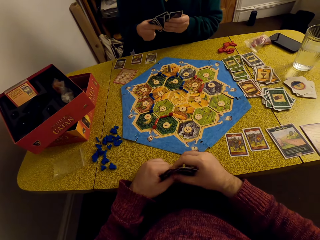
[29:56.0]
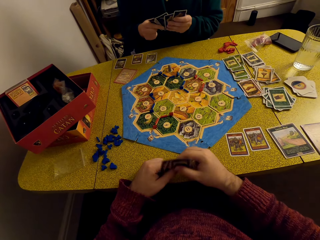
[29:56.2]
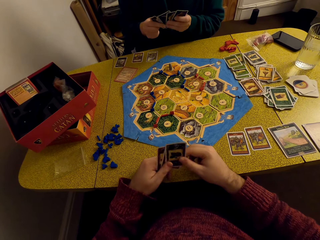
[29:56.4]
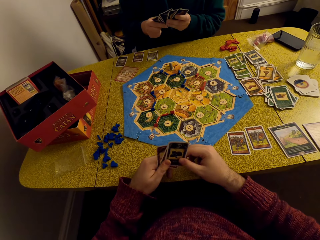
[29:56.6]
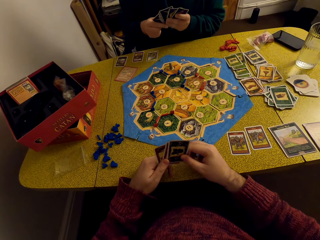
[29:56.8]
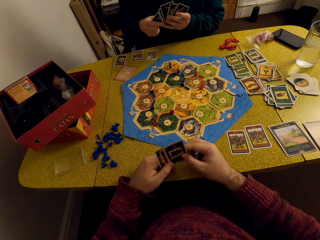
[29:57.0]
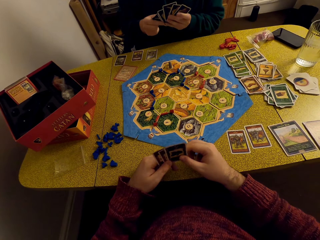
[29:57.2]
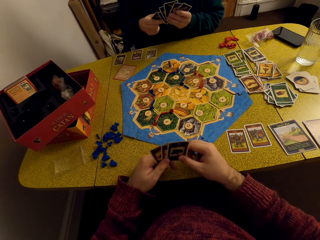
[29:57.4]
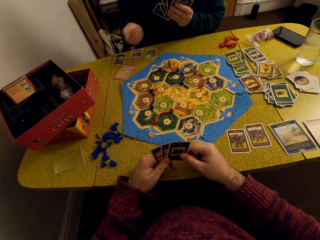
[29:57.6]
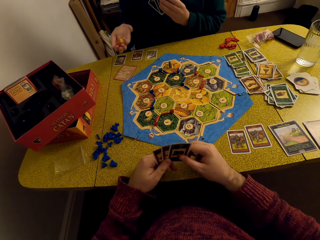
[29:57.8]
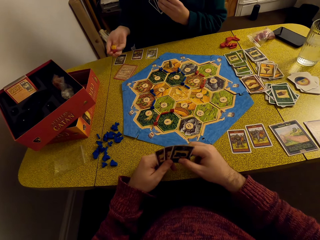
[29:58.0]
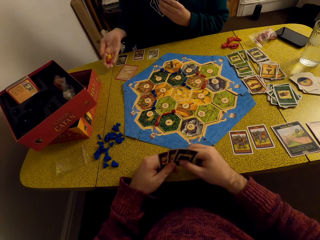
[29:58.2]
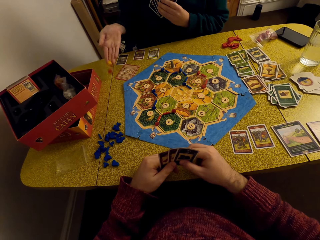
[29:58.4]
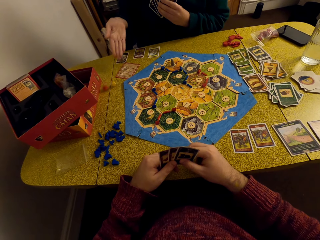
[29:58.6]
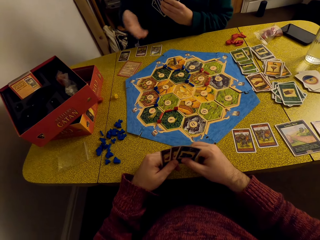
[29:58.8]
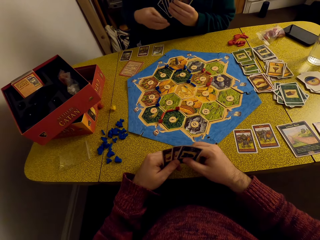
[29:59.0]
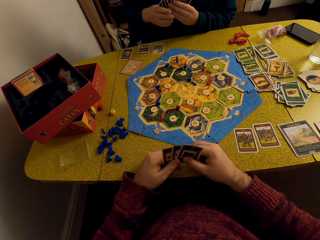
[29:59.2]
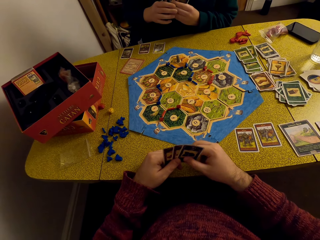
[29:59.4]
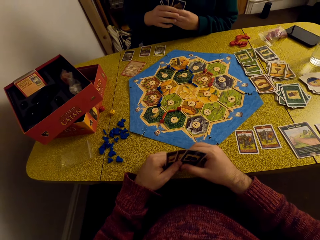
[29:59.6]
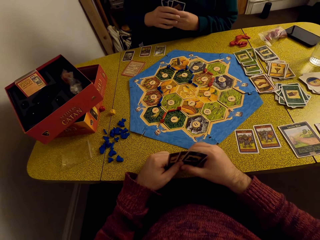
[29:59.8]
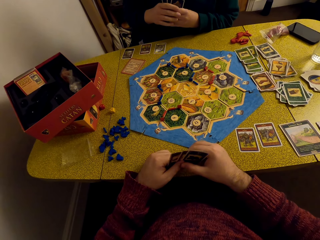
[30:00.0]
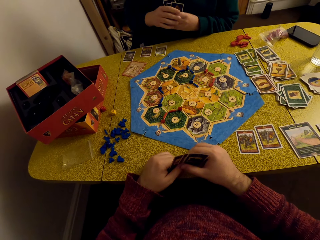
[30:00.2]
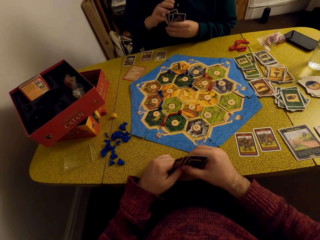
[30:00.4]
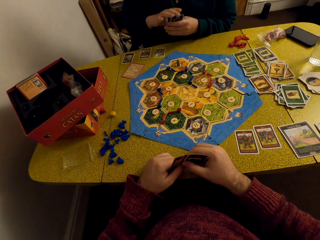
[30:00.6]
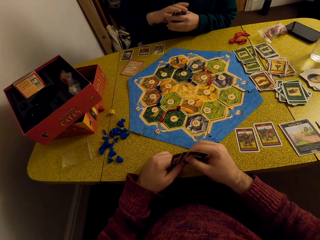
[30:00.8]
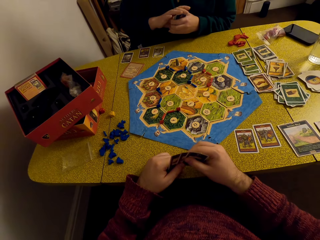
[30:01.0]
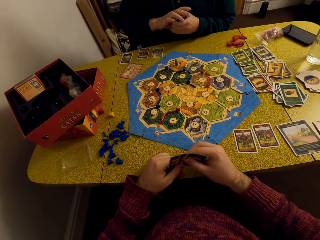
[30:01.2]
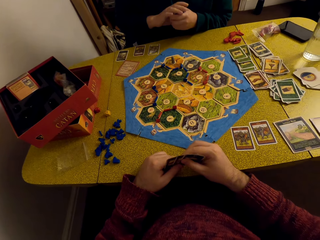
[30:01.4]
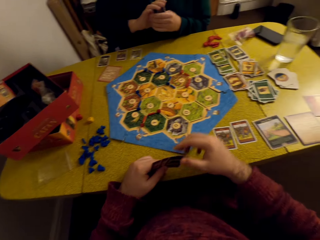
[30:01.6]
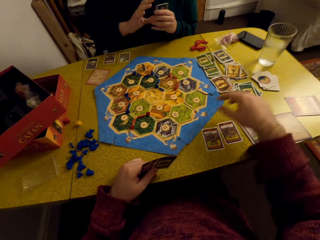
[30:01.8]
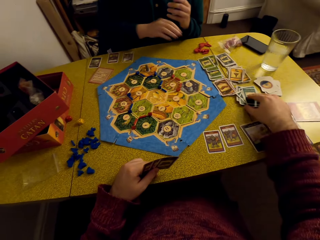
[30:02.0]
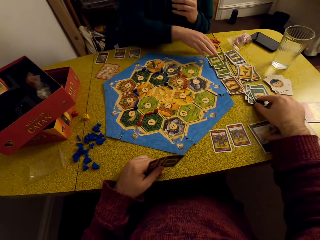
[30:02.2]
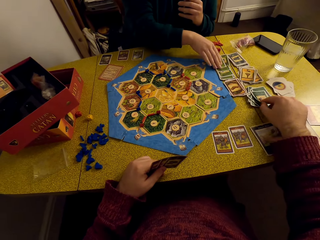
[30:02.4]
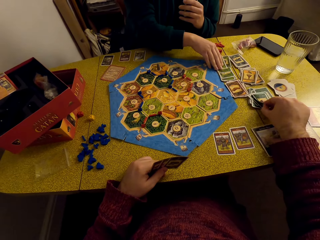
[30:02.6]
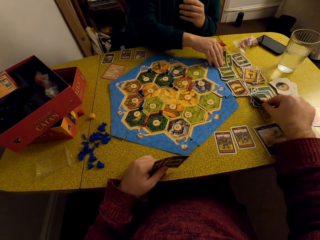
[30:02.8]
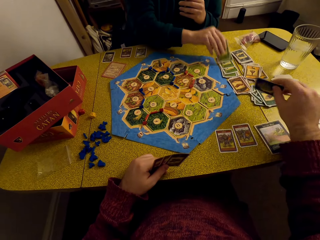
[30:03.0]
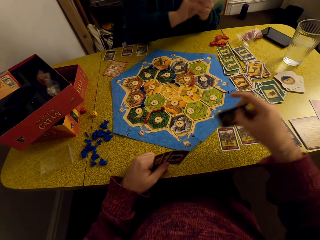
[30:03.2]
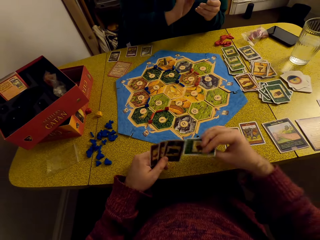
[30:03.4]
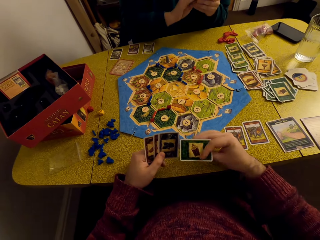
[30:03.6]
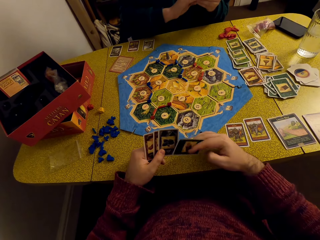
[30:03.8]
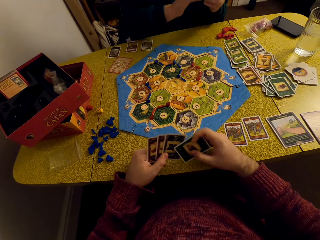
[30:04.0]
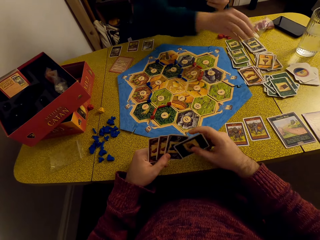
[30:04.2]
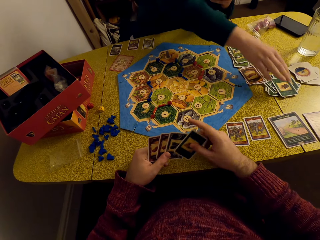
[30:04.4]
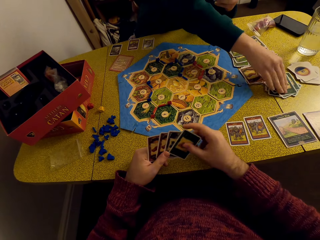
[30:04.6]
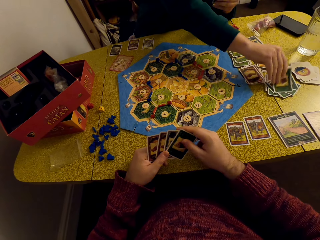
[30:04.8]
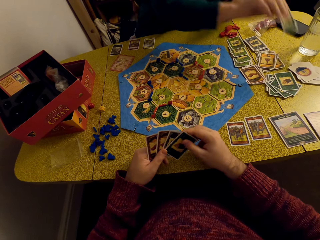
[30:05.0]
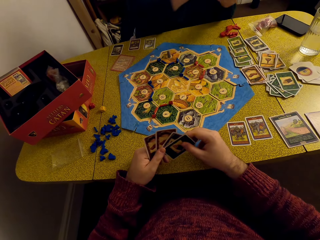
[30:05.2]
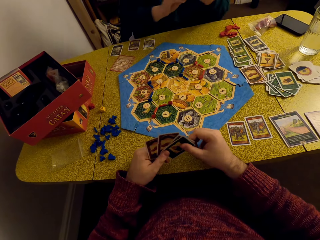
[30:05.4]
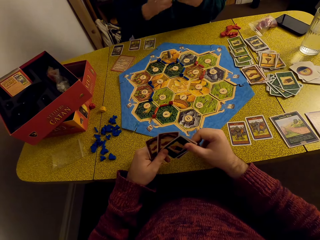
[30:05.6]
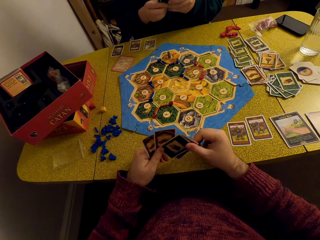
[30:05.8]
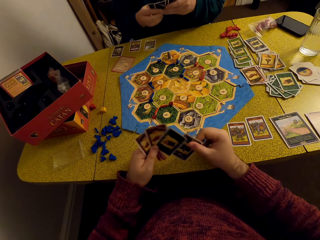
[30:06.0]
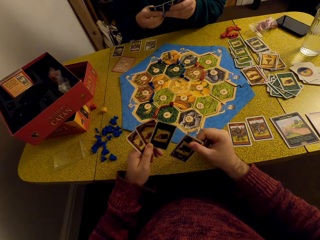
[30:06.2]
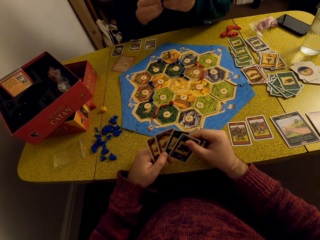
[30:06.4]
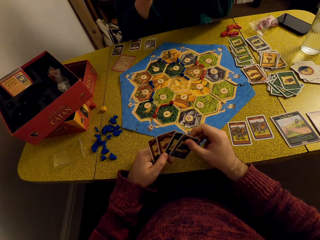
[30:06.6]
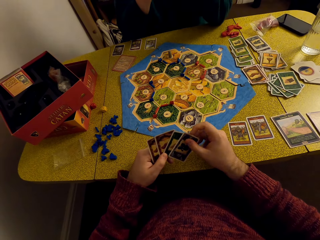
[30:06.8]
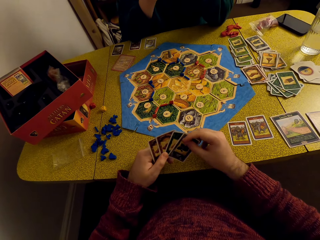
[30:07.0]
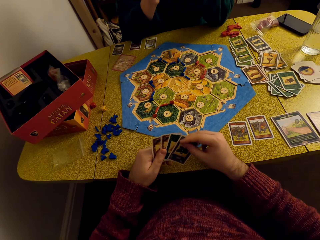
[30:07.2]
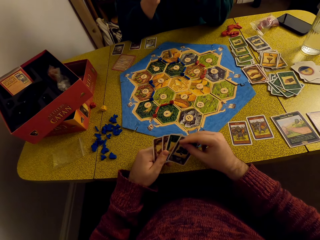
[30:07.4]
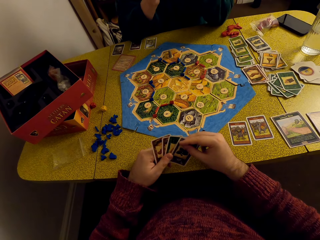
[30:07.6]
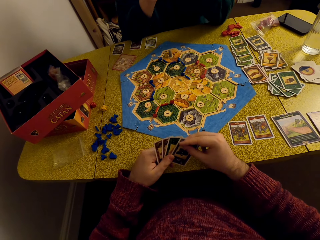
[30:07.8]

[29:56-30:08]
A woman looks at the cards. The woman tosses the dice. The woman drops the dice on the table. The woman looks at the cards. The camera wearer picks a card from the table. The woman picks a card from the table. The camera wearer looks at the cards. The woman picks a card from the table. The woman looks at the cards.

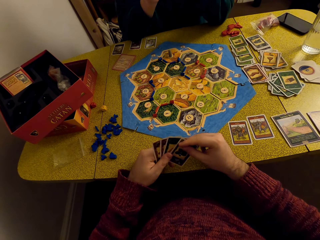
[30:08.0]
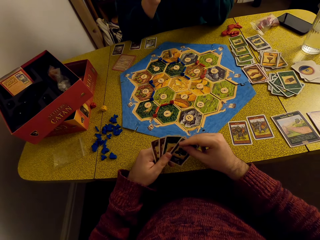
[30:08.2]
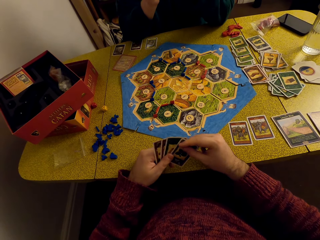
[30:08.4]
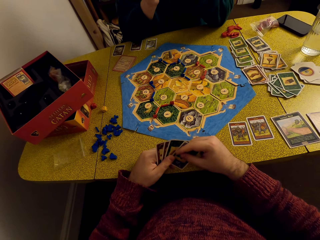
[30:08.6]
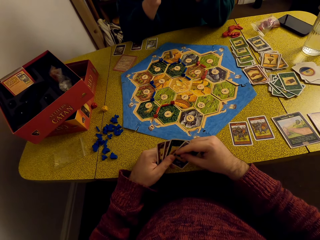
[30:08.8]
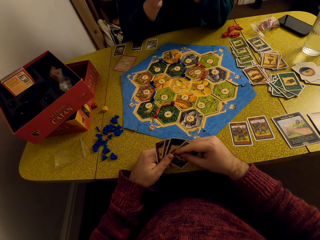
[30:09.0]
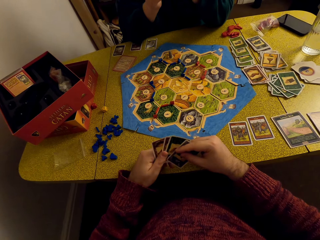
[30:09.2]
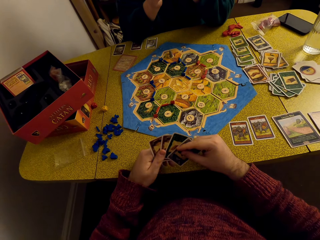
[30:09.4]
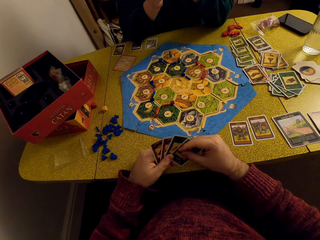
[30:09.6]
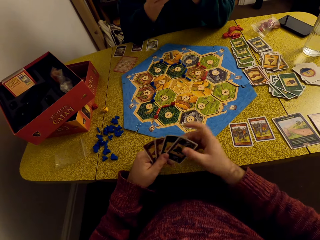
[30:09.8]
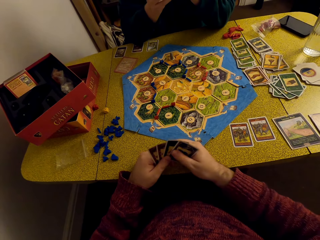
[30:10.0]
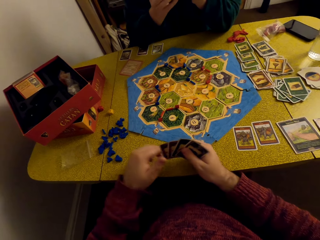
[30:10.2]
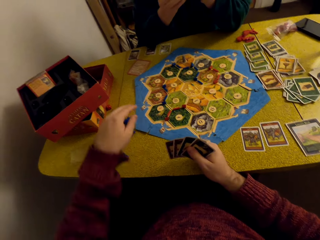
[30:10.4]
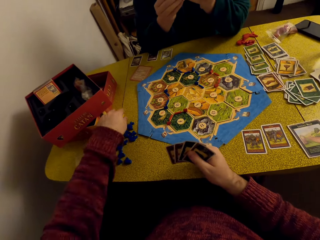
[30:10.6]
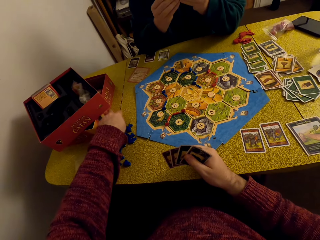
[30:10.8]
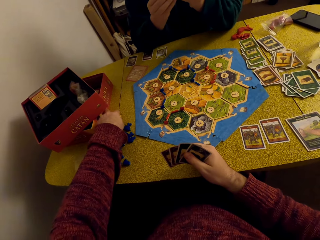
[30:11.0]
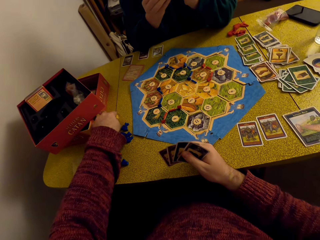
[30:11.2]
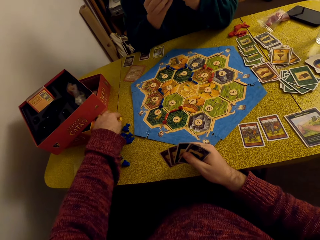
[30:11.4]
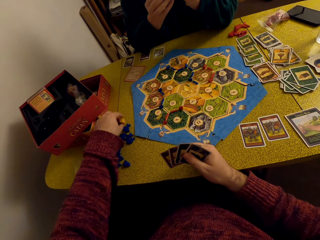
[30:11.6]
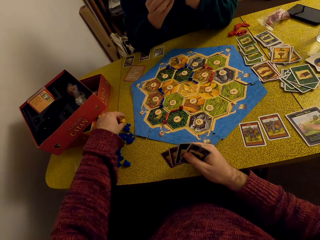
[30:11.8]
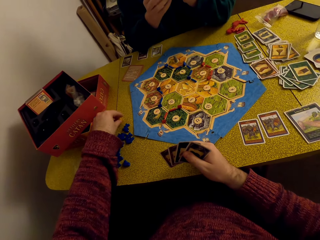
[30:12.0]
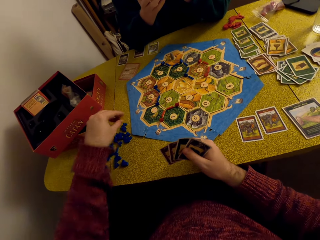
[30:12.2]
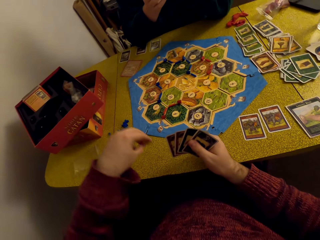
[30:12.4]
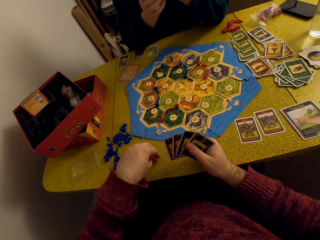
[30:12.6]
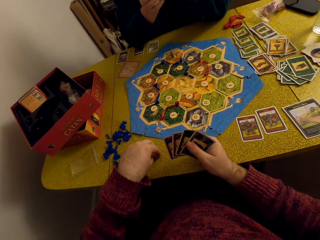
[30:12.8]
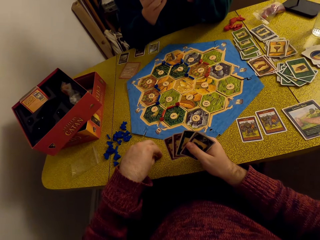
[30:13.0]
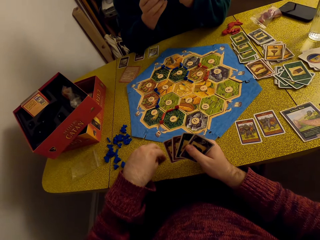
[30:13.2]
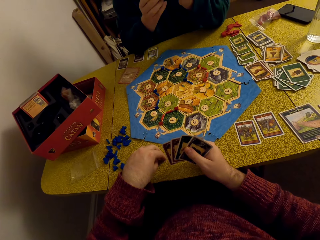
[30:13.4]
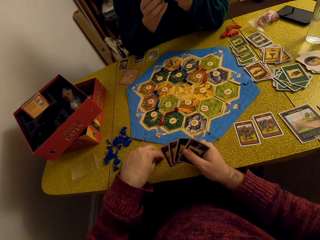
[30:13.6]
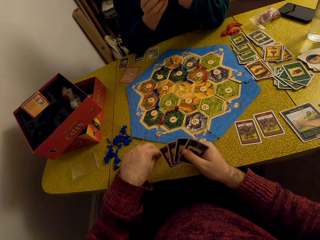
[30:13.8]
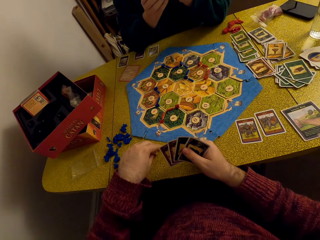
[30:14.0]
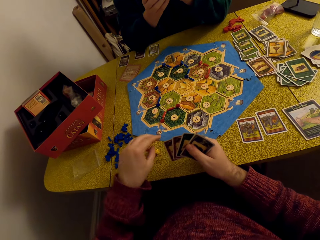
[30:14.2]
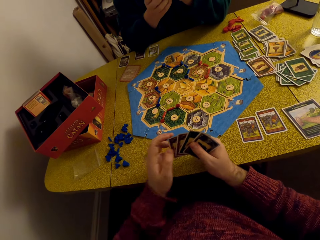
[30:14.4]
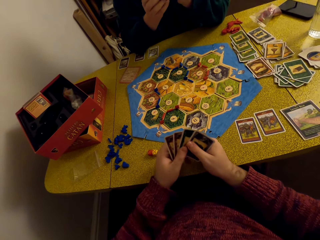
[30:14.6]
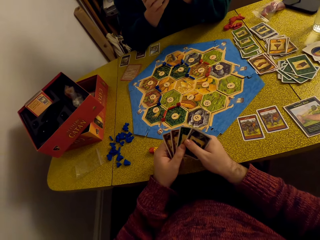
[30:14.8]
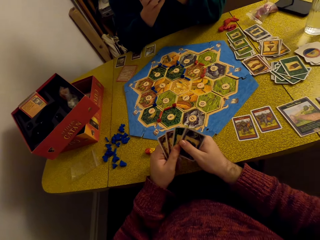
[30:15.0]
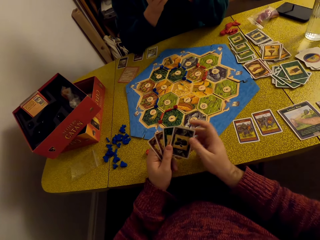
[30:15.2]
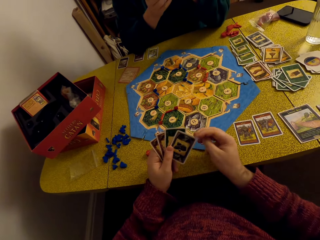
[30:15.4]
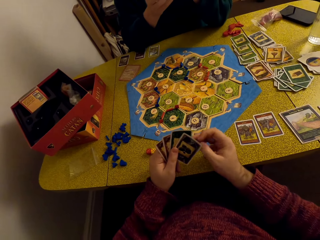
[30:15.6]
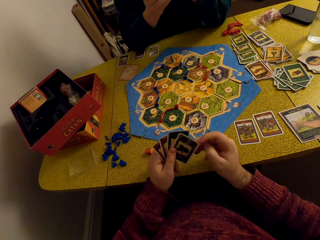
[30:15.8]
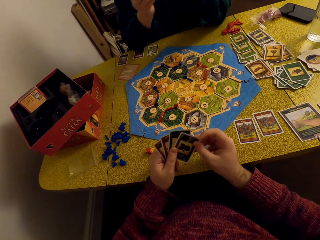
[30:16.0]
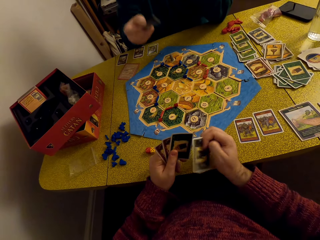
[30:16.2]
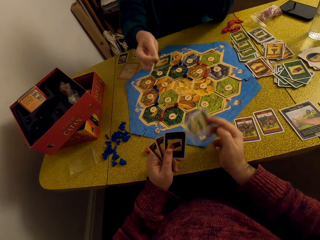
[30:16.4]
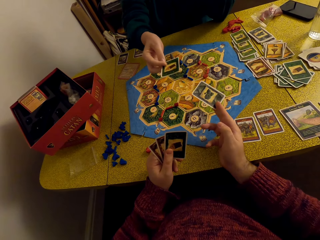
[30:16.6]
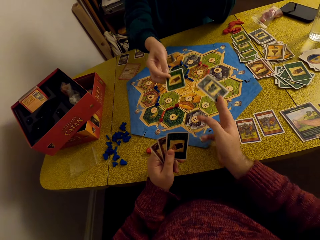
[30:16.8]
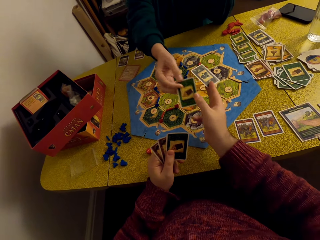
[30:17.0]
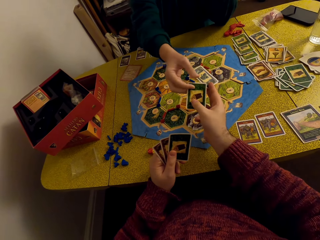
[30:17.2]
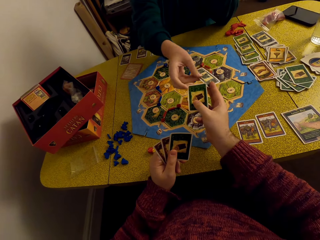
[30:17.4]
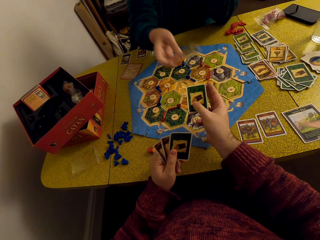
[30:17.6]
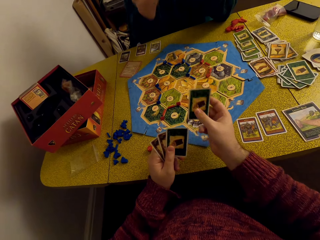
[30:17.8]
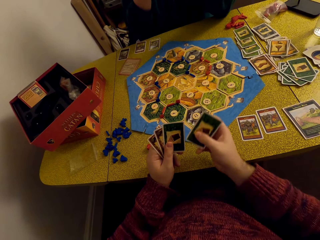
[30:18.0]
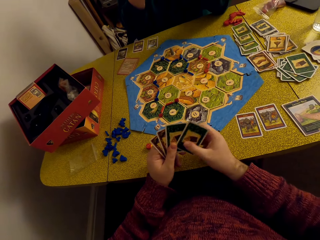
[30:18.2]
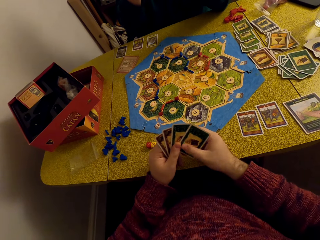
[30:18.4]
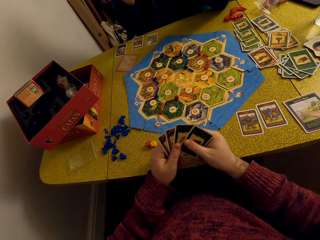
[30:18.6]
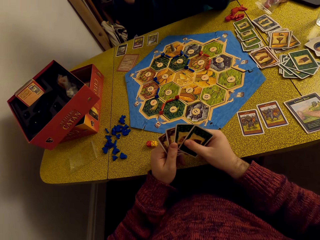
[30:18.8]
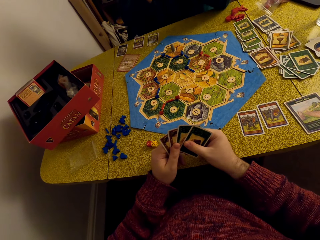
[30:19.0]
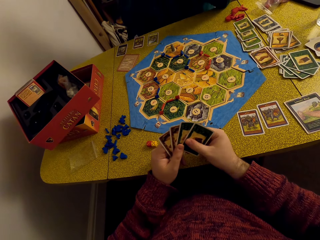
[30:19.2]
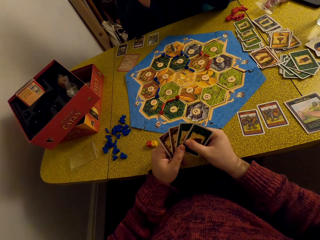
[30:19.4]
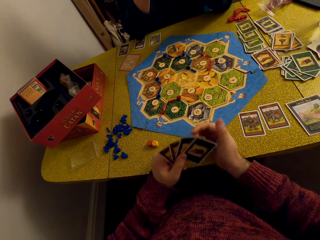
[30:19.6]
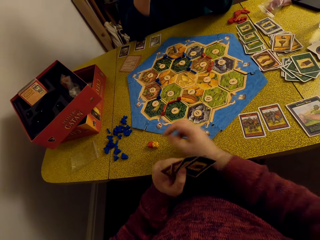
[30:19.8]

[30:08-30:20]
A woman converses with the camera wearer. The camera wearer picks the dice. The woman converses with the camera wearer. The camera wearer places the dice on the table. He looks at the cards. He holds cards on his hands. He exchanges cards with the woman. He gives the woman a card. He looks at the cards.
